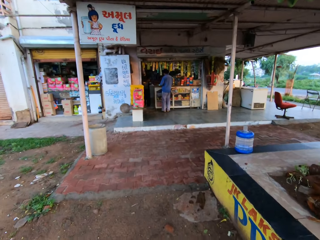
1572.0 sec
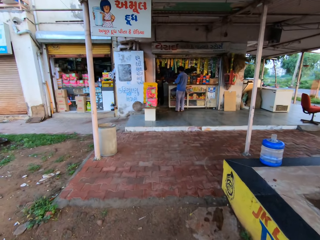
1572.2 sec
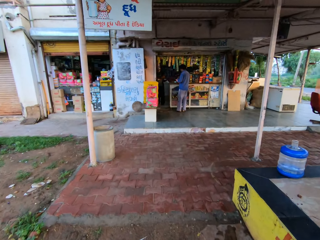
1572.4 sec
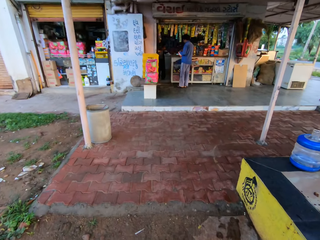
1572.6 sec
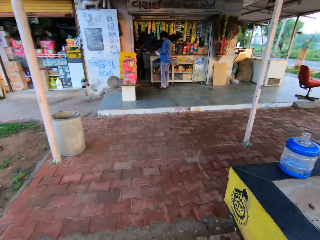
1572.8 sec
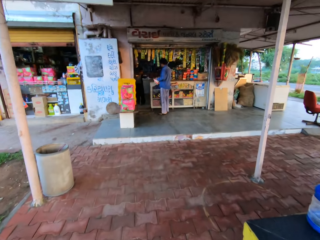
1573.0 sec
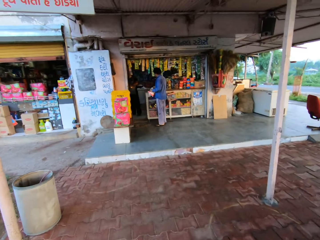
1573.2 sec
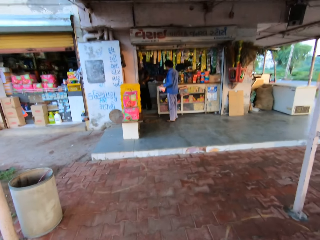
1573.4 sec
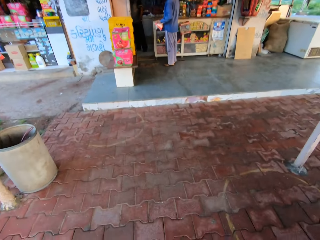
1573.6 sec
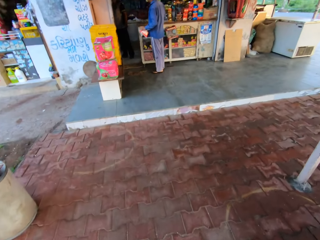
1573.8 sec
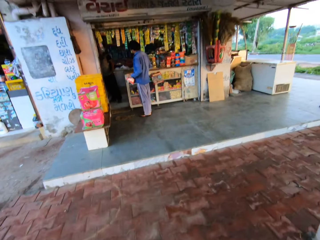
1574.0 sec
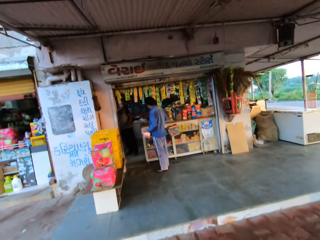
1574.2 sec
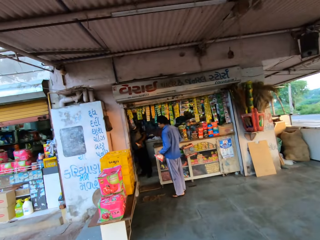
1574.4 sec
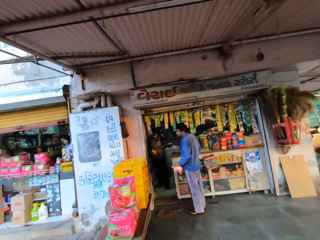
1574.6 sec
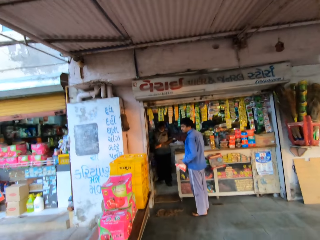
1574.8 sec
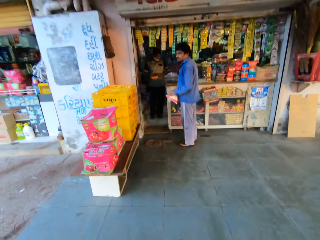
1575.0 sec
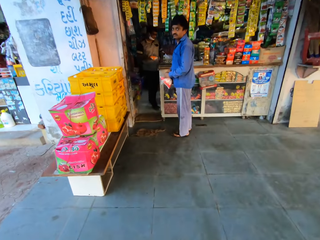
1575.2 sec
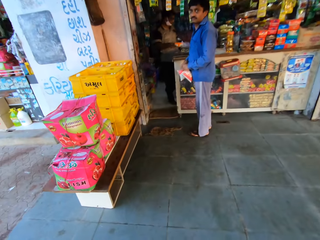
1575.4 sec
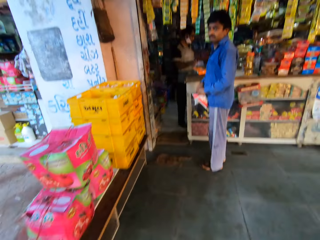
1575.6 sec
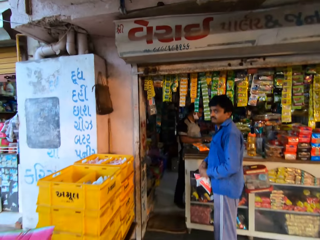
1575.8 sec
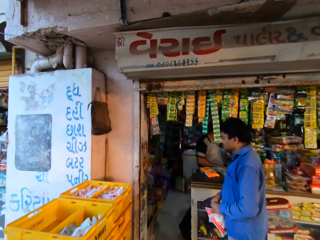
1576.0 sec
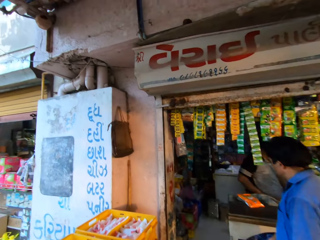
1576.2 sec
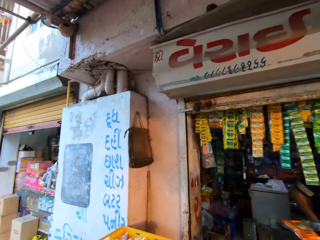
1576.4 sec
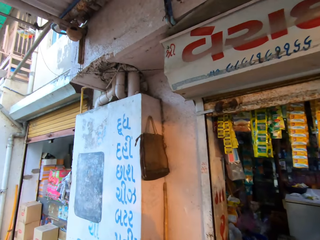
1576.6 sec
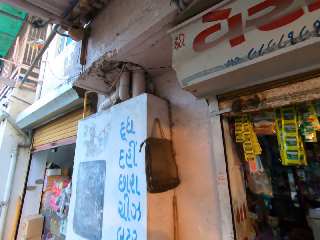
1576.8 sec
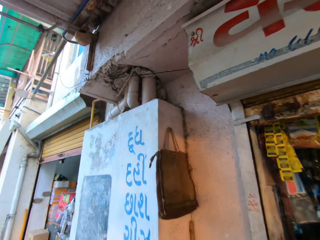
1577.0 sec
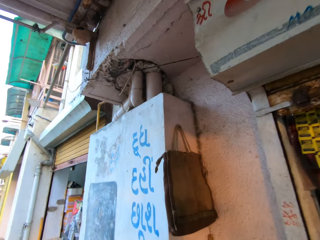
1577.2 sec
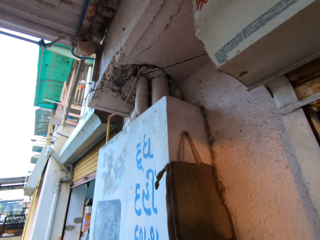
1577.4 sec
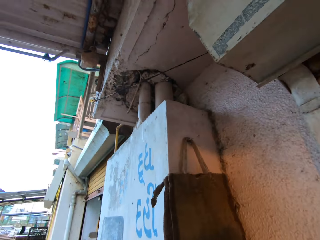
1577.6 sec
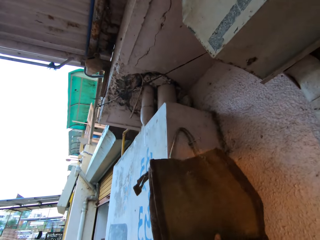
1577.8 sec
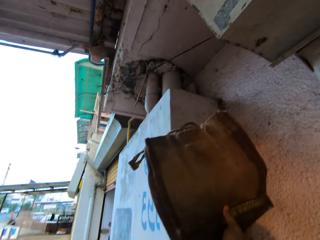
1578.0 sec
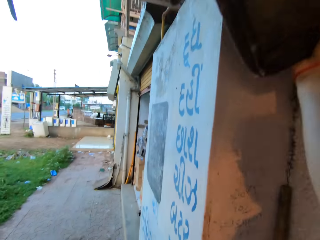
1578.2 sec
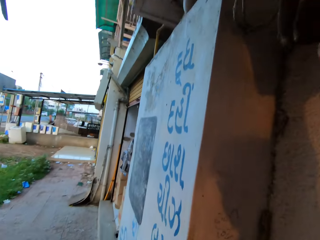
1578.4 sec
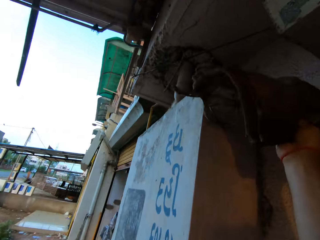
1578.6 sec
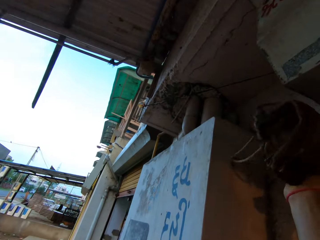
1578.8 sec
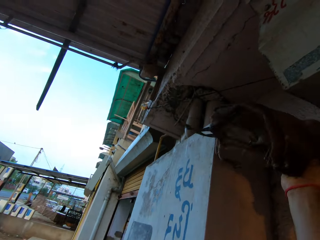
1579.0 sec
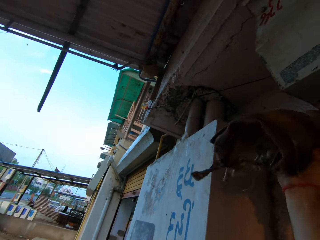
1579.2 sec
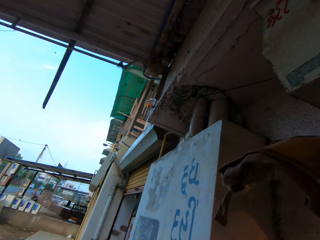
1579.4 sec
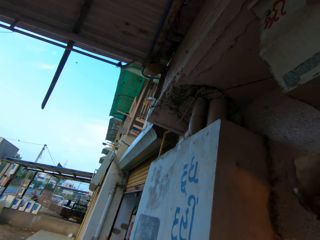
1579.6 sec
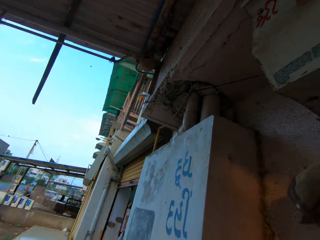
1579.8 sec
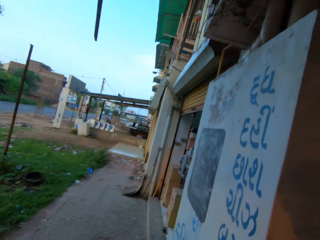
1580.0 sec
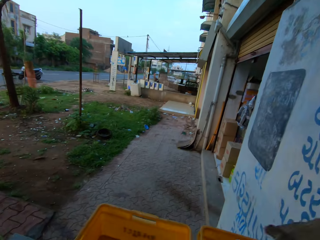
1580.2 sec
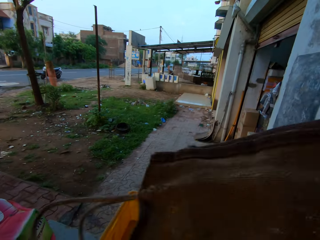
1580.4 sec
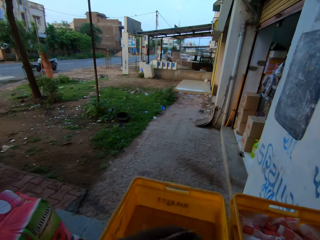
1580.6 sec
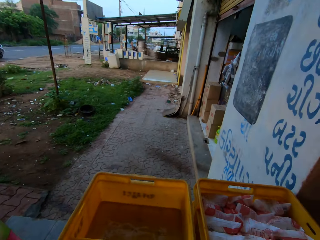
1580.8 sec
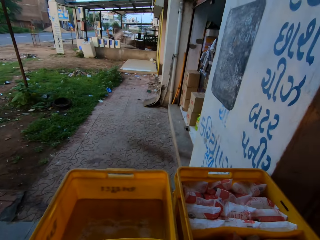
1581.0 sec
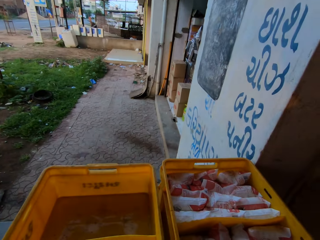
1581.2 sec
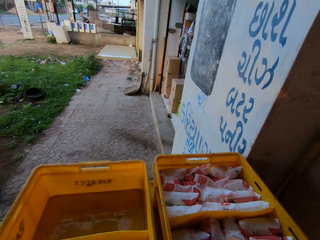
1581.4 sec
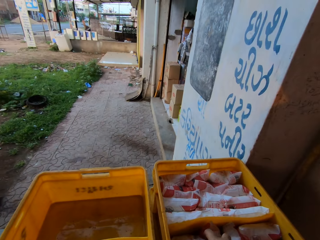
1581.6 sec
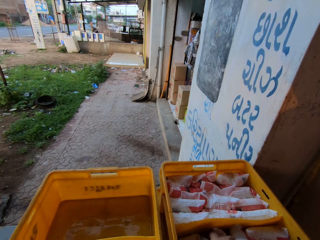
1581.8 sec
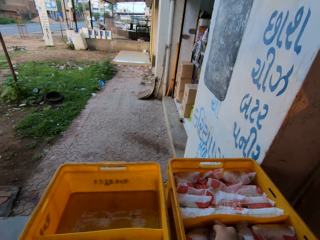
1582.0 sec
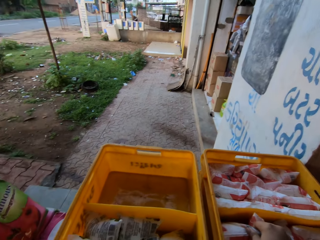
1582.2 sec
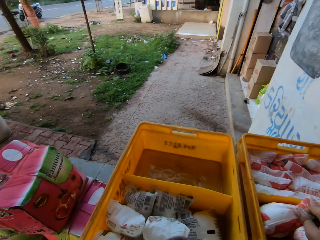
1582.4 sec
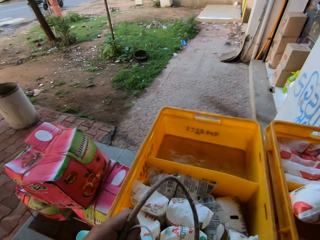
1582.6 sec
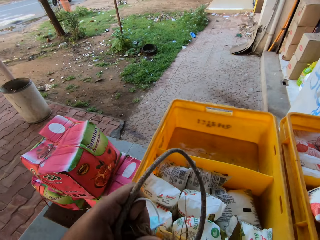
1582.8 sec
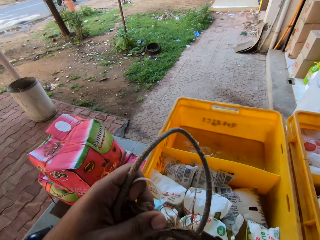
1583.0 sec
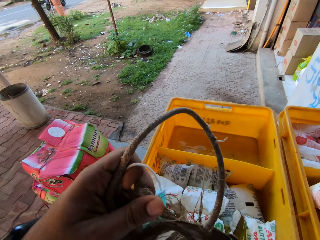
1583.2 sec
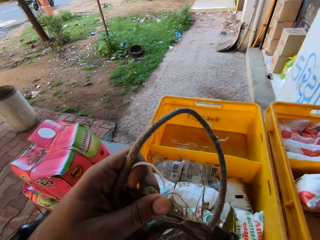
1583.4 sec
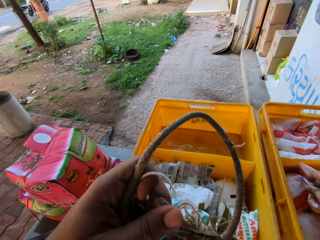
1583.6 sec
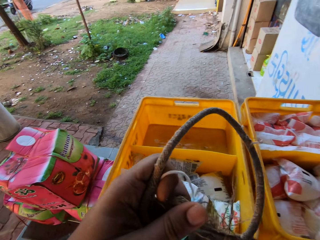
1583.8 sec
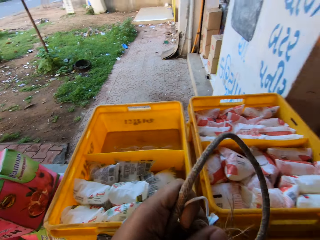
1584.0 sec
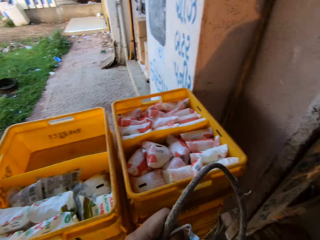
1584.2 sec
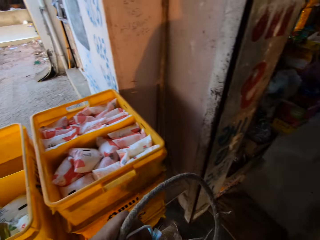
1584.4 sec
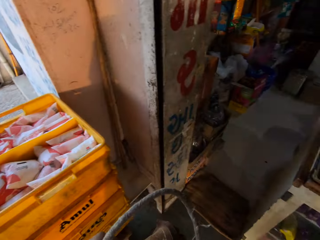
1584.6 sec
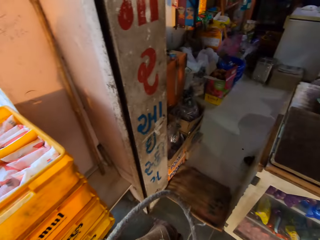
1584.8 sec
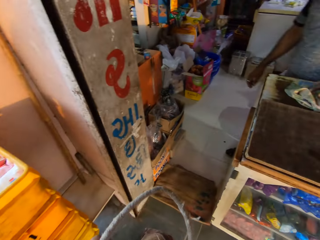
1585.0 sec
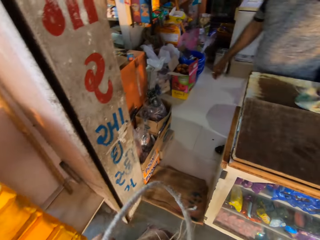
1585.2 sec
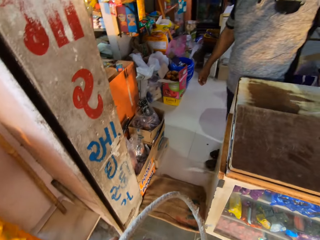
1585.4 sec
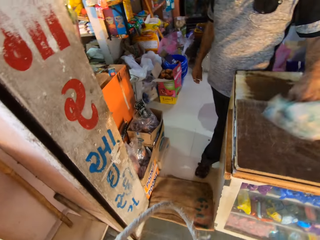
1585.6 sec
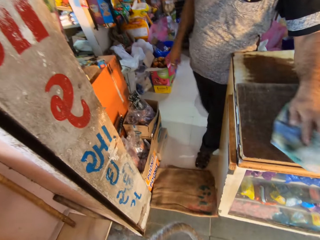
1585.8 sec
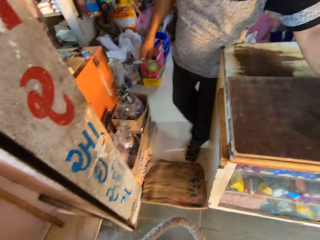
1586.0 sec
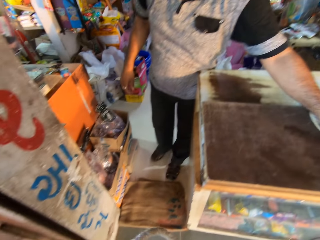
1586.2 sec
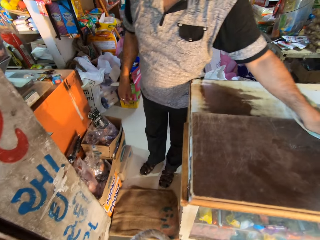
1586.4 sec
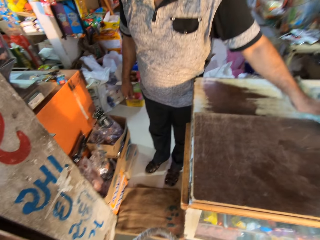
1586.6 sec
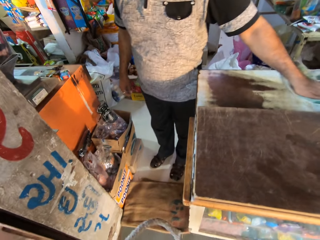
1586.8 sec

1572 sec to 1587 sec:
The camera wearer enters a shop. He takes a bag hanging on a wall with his right hand. He passes the bag from his right hand to his left hand. He picks packs of salt from a container with his right hand. He puts the packs of salt into the container with his right hand. He looks around the shop. A man wipes a counter with a towel with his left hand.

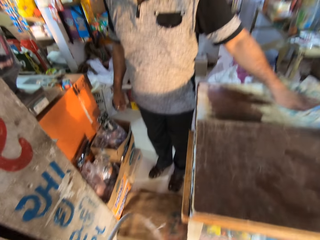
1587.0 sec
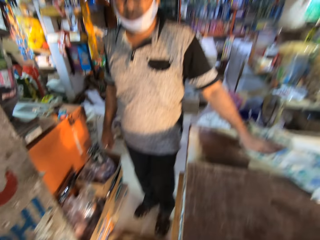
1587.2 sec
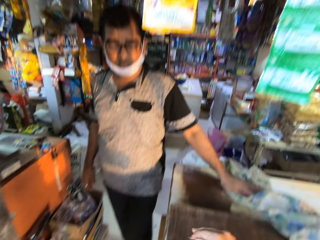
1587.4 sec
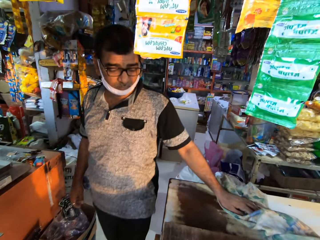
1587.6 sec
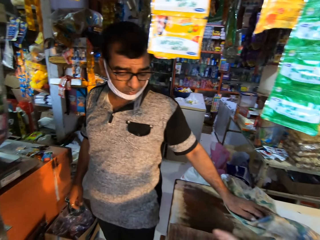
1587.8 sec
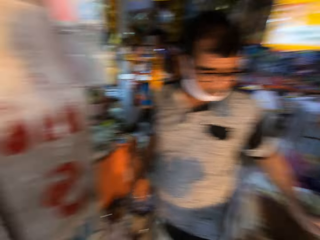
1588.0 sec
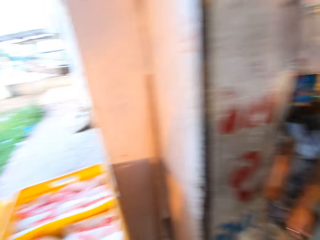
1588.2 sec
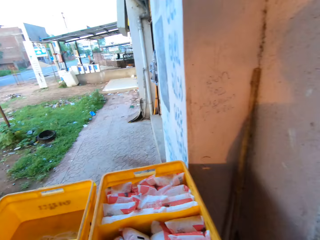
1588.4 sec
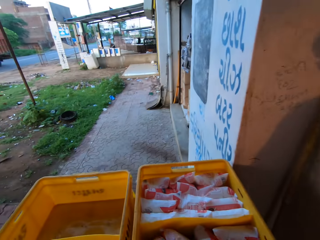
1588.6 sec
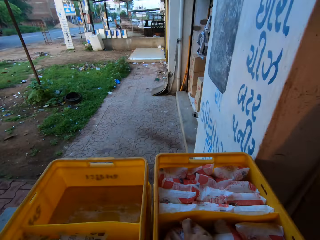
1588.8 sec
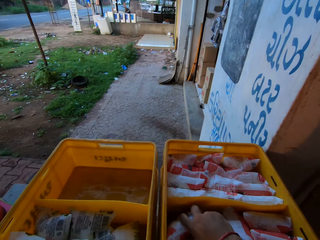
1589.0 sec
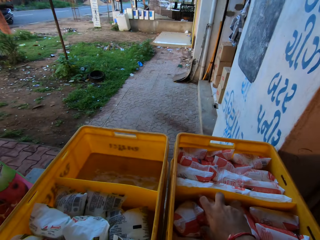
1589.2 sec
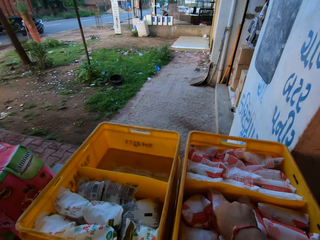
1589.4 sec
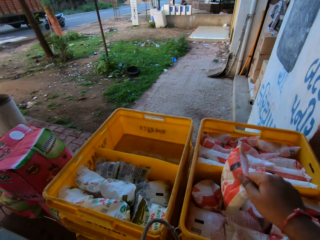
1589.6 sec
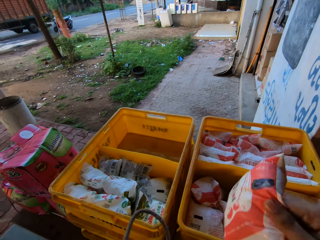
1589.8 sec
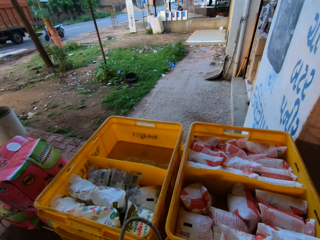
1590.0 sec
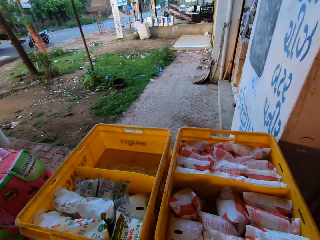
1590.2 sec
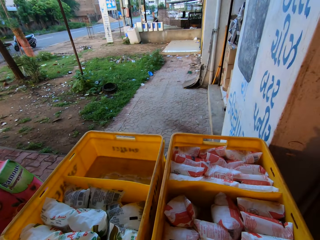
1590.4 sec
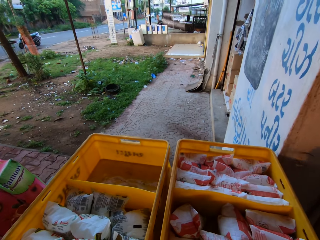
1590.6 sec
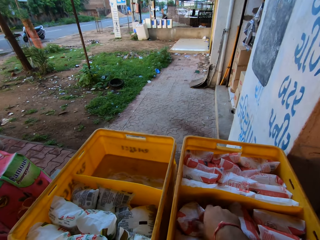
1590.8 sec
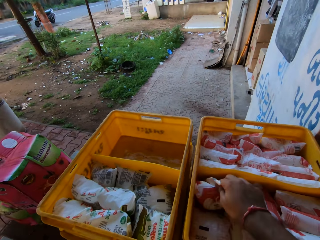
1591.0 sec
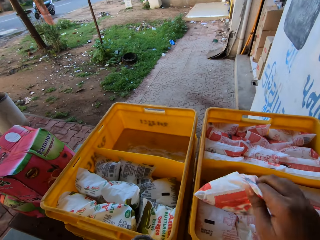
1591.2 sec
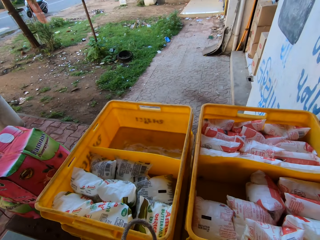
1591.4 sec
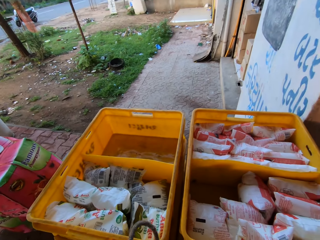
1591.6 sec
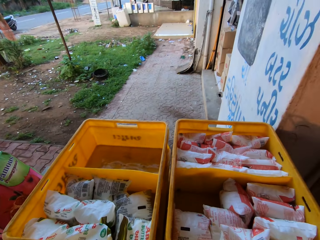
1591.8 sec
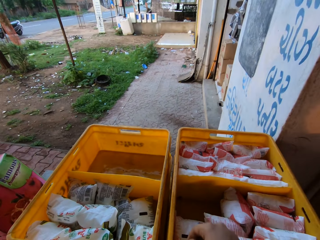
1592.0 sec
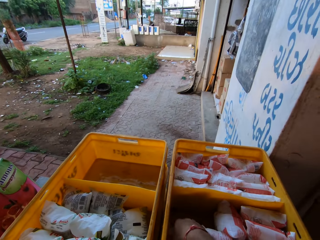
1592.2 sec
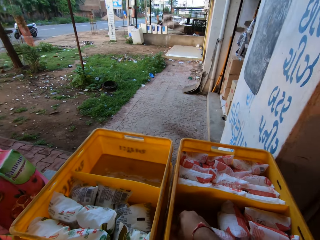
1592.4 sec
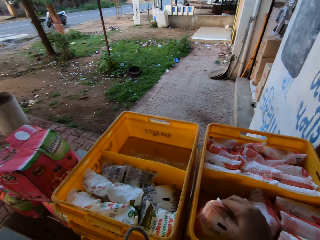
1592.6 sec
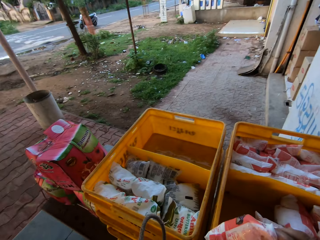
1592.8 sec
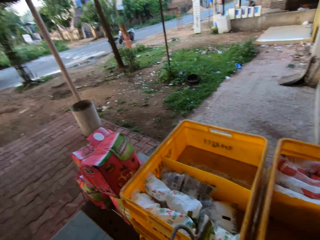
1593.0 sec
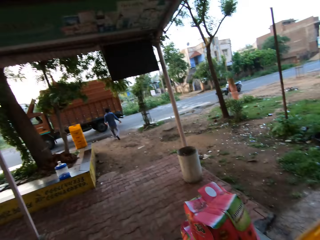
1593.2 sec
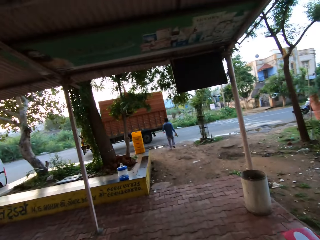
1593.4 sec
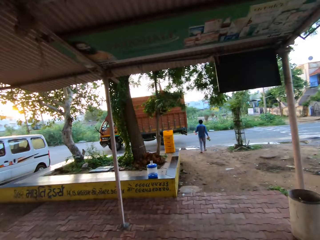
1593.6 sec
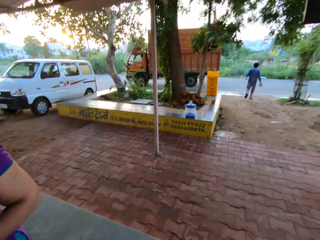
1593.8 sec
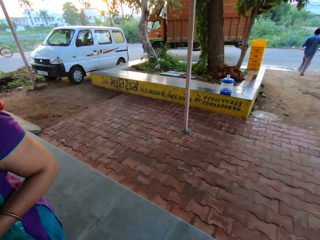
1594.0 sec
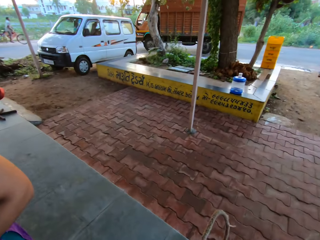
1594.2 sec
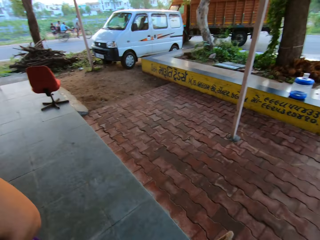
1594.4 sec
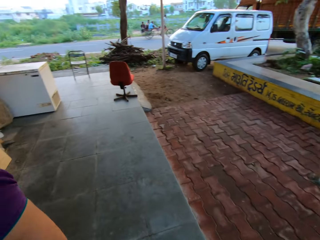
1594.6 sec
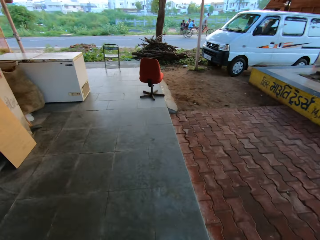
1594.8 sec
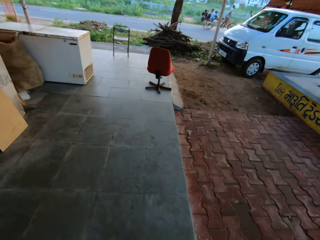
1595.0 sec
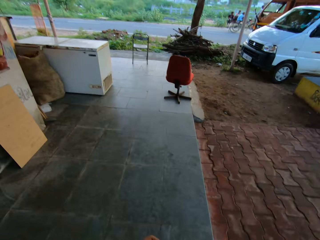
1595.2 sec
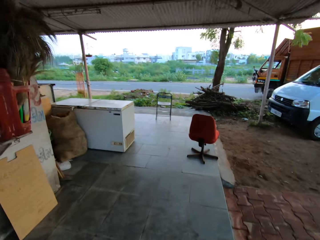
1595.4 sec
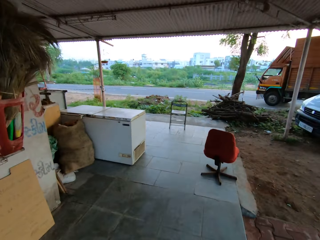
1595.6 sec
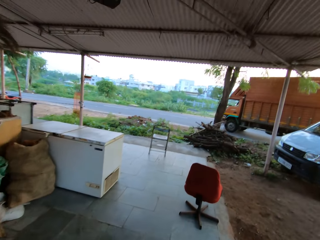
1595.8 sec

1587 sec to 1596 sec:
The camera wearer picks the pack of salt from a container with his right hand. He puts the pack of salt into the bag in his left hand with his right hand. He picks the pack of salt from the container with his right hand. He puts the pack of salt into the bag in his left hand with his right hand. He picks the pack of salt from the container with his right hand. He puts the pack of salt into the bag in his left hand with his right hand. He turns around. He walks away from the store.
